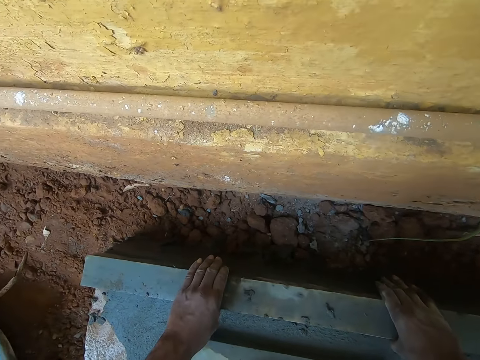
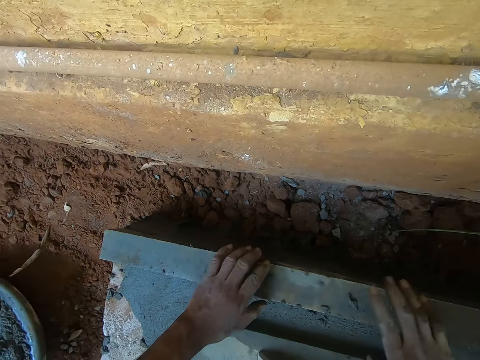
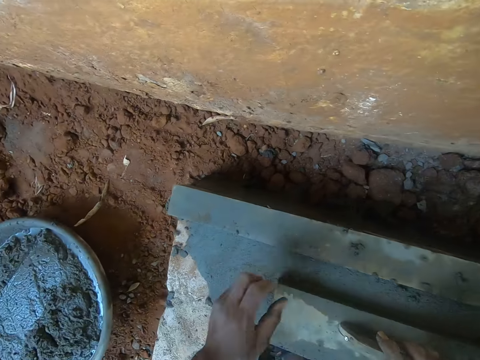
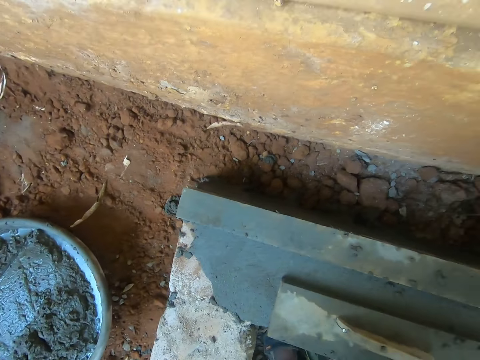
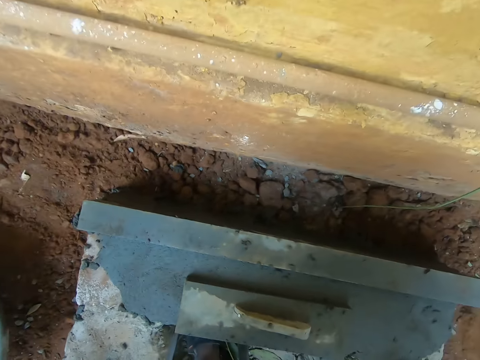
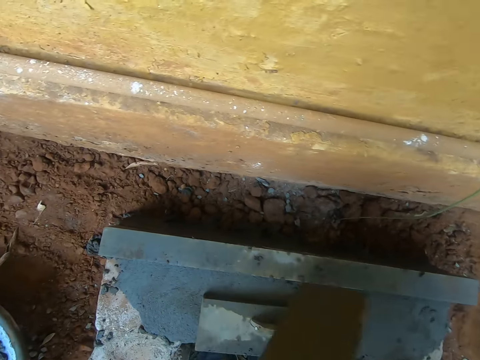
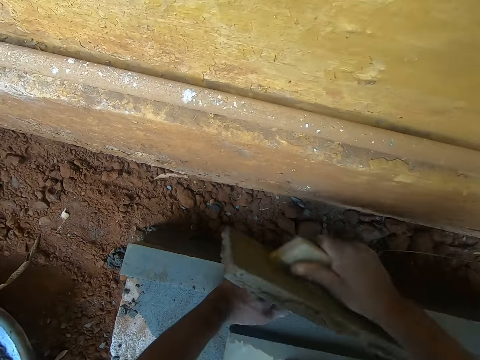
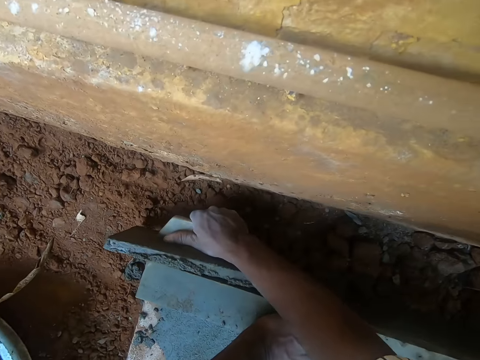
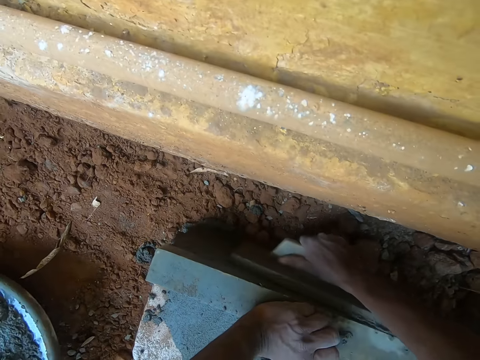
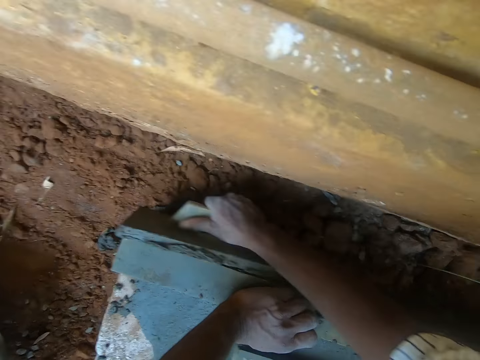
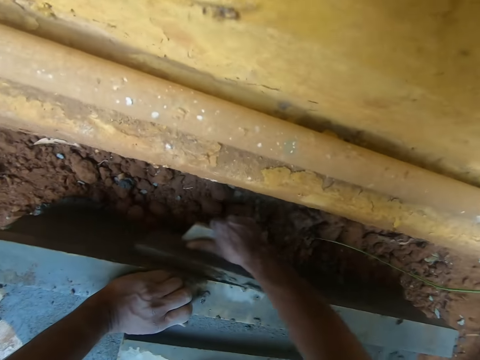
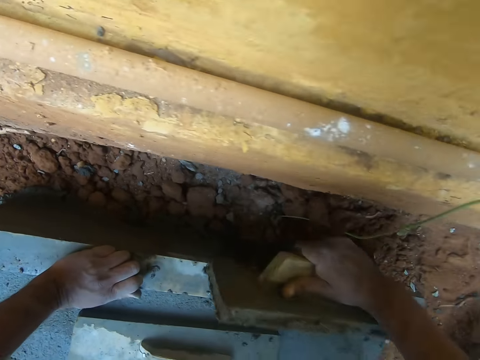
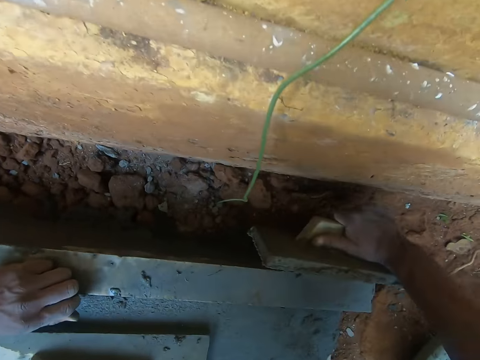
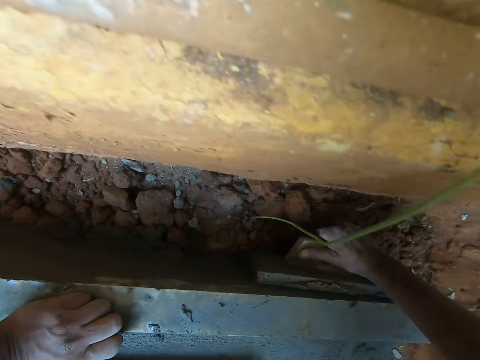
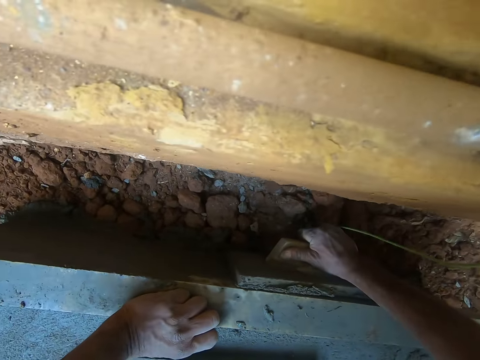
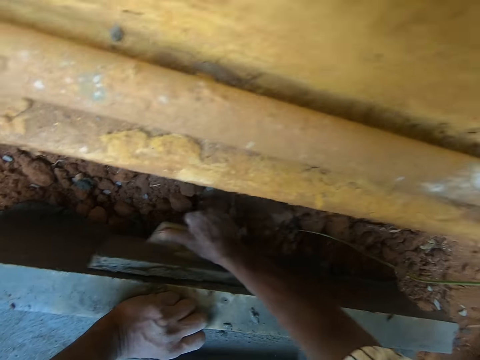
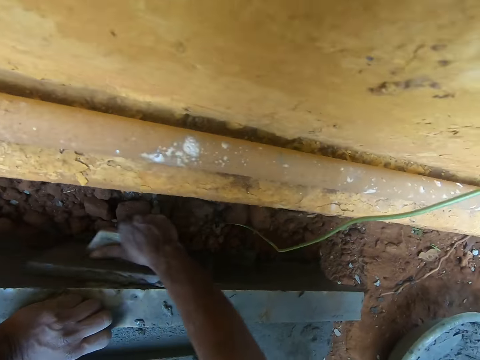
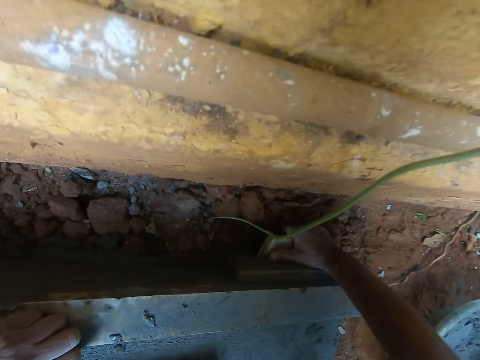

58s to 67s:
The camera wearer takes a wooden float from the platform with the right hand. He holds the wood with his left hand. He smoothens the side of the platform with the wooden float in his right hand.

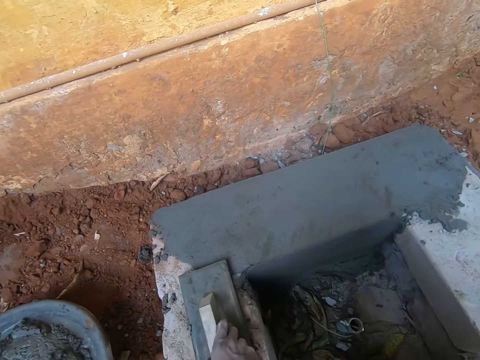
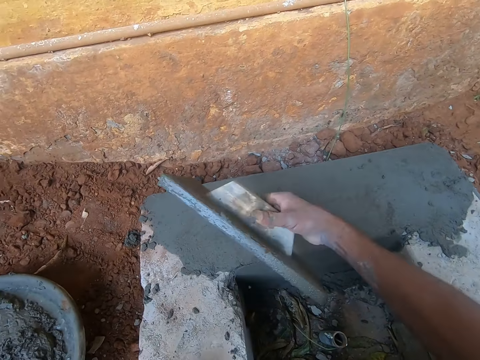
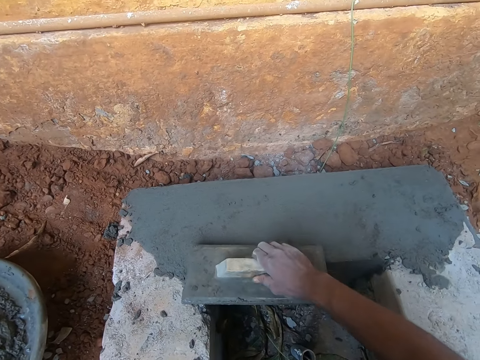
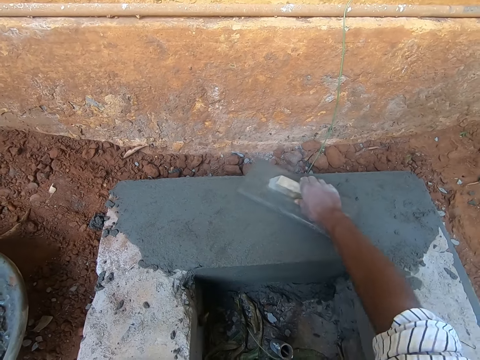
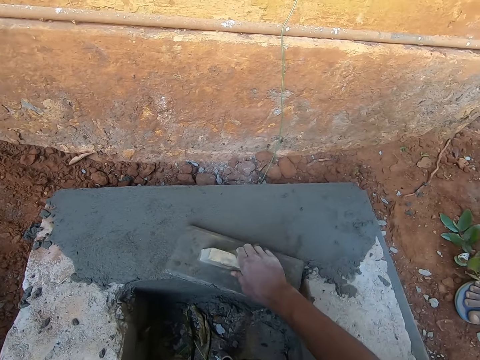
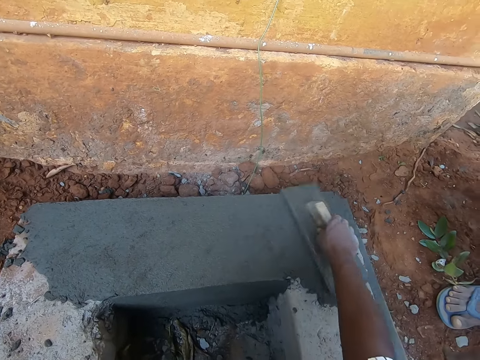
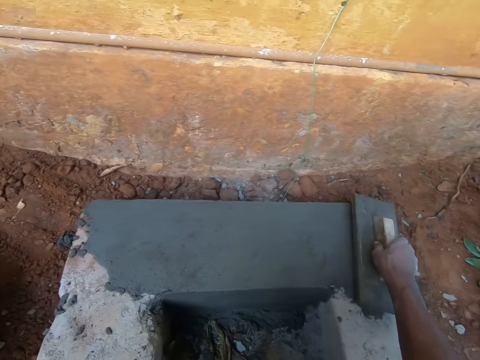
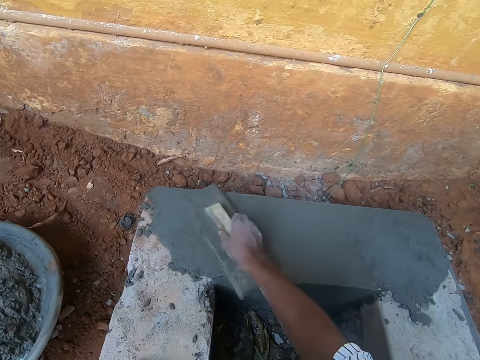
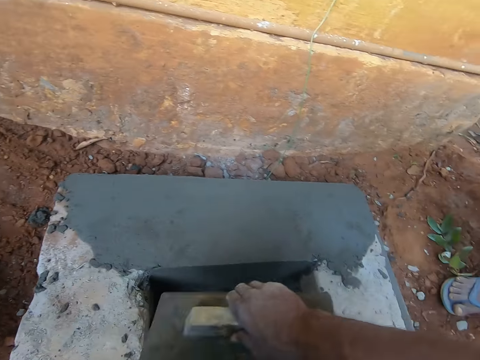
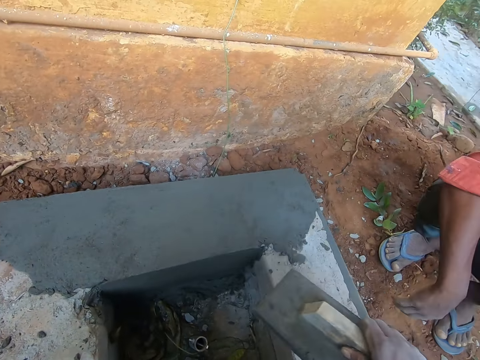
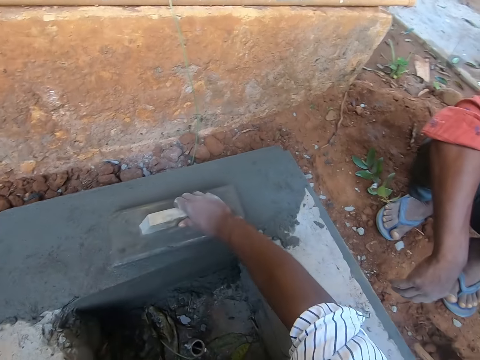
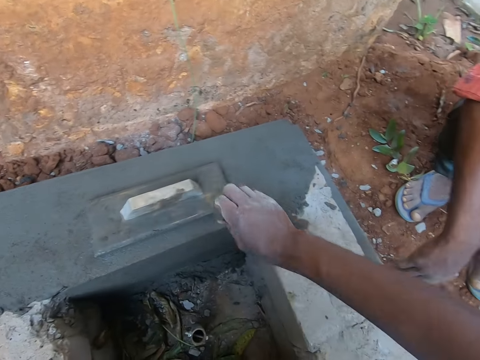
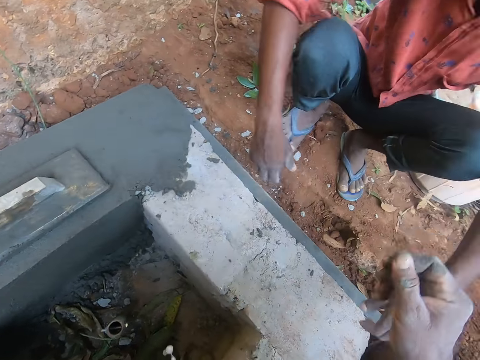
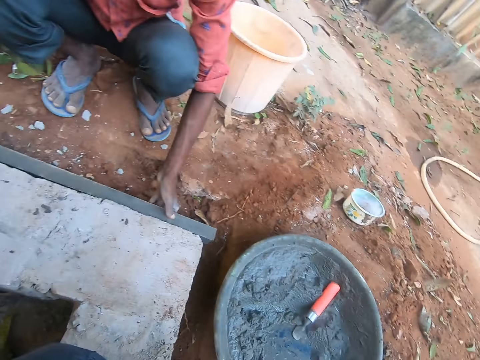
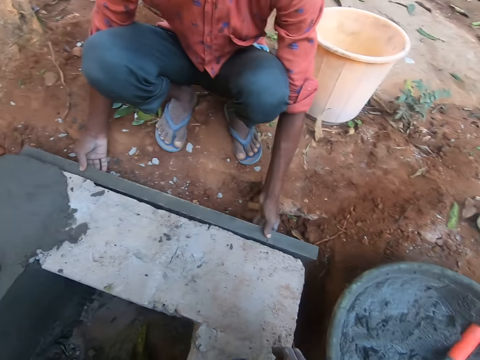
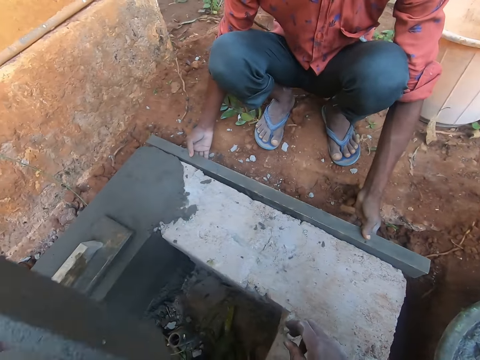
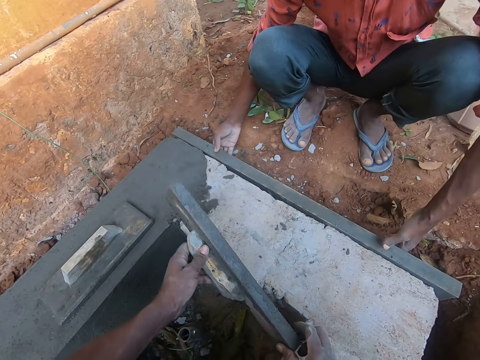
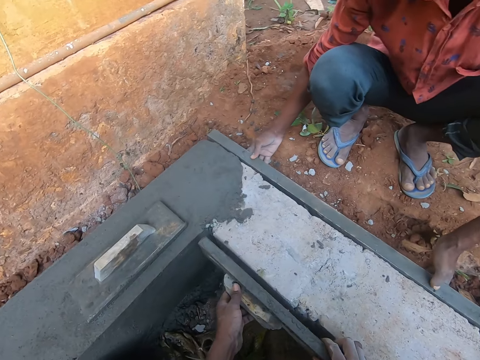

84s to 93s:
The camera wearer picks up the screed or wooden float with his right hand. He smoothens the platform with the wooden float in his right hand. He puts the screed down. A man picks up the wood. The man holds the wood on the side of the platform with both hands. The camera wearer places the wooden float on the platform with both hands.

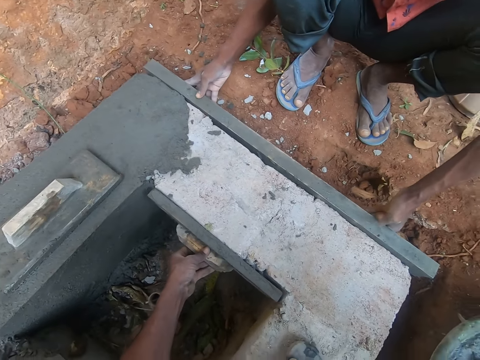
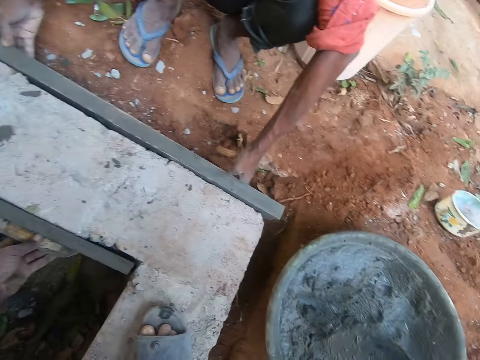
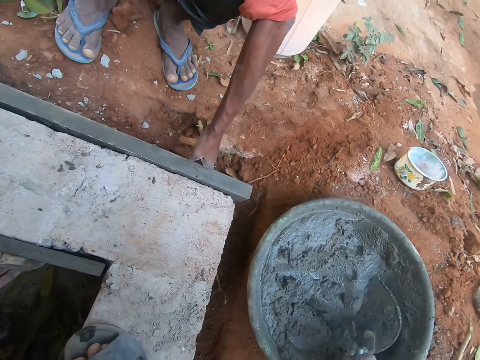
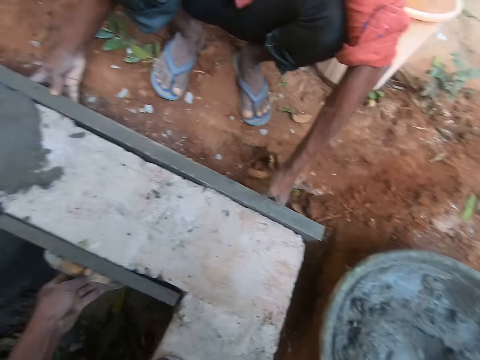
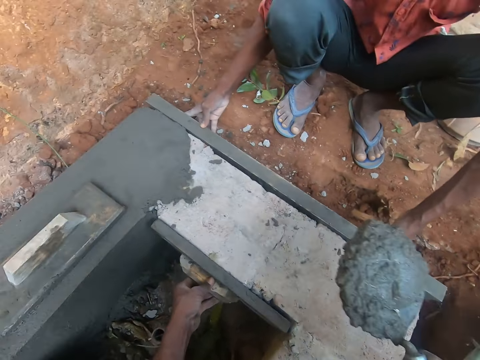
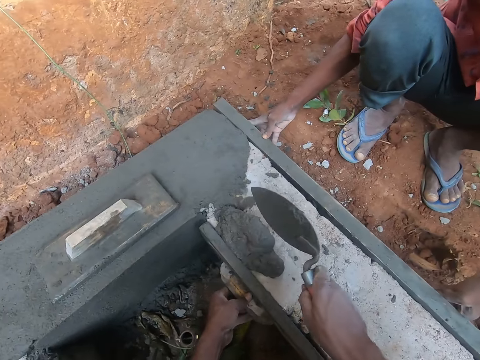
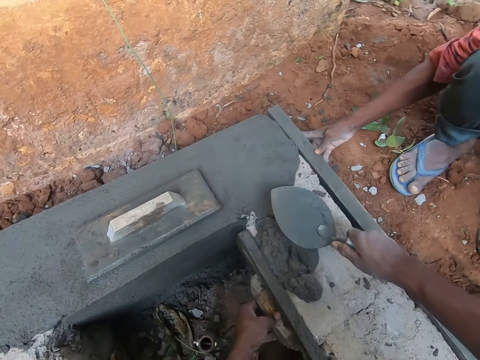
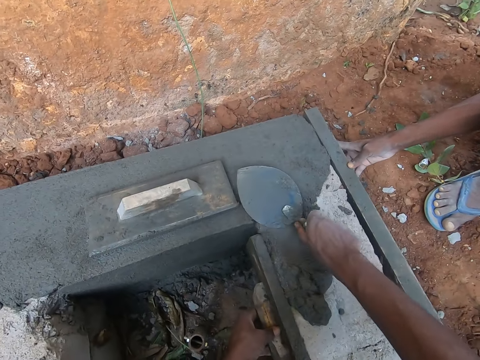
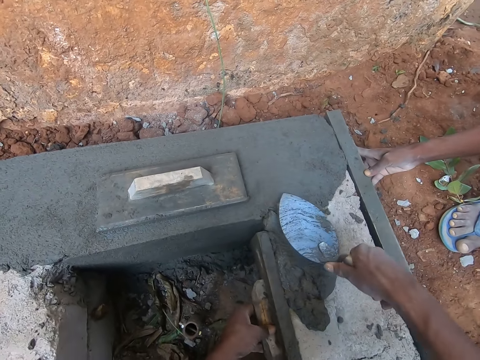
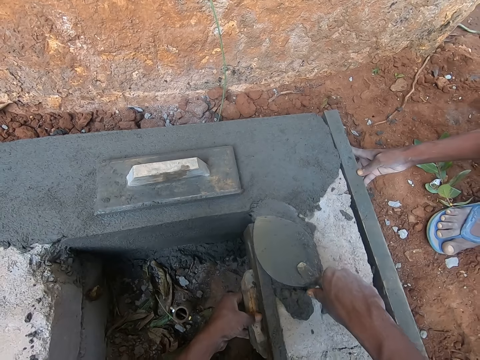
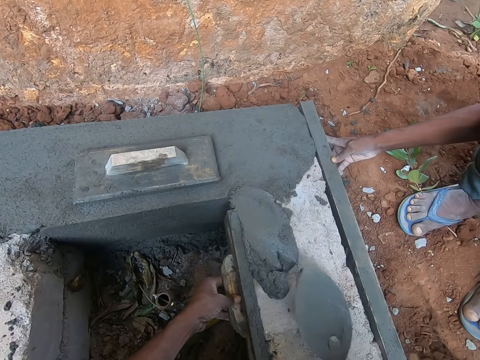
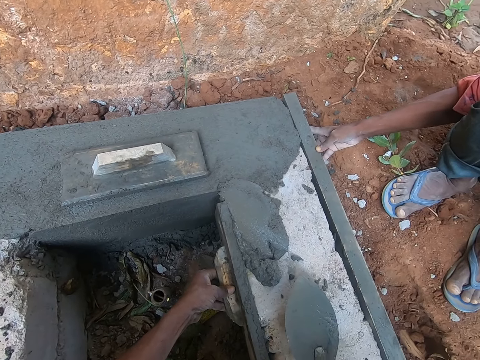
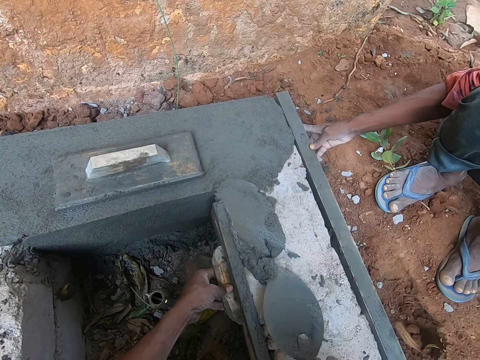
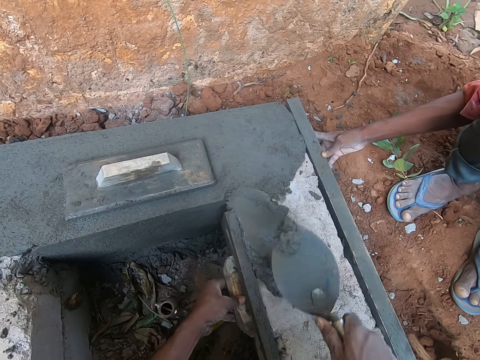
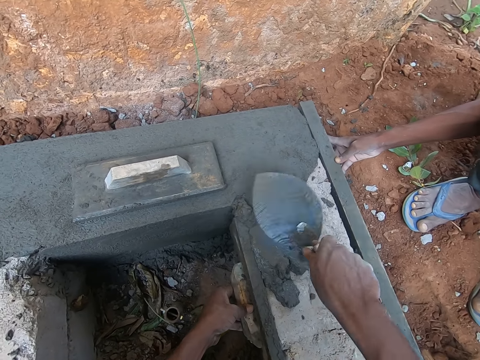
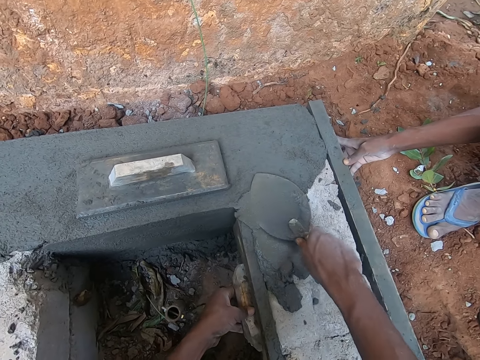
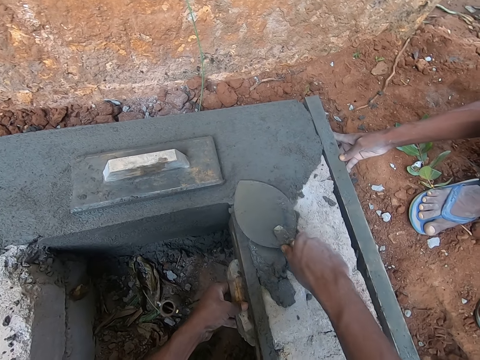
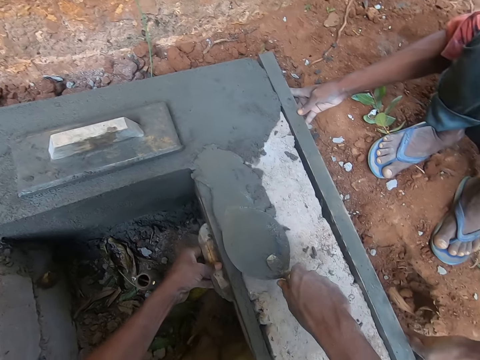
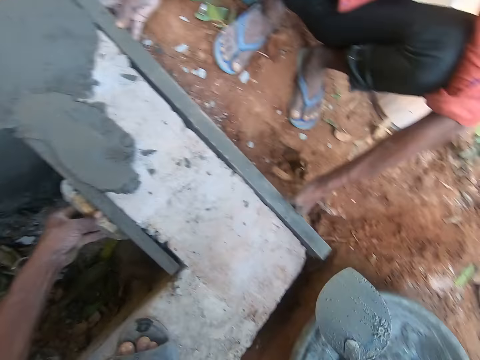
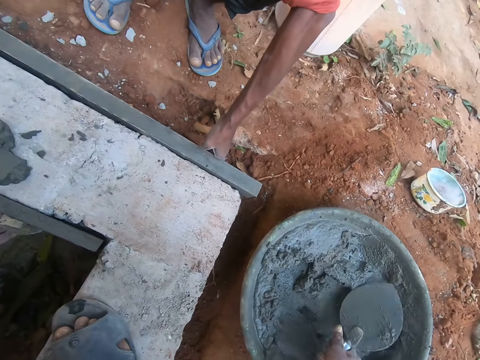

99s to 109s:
The camera wearer scoops wet cement from the basin with the trowel in his right hand. He puts the cement on the platform with the trowel in his right hand. He smoothens the platform with the trowel in his right hand. He smears the cement on the concrete. He scoops wet cement from the basin with the trowel in his right hand.
